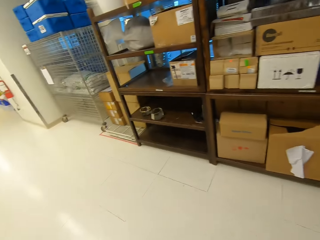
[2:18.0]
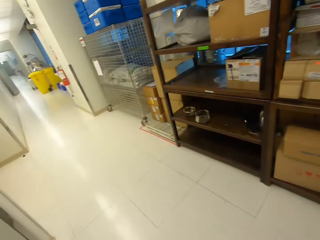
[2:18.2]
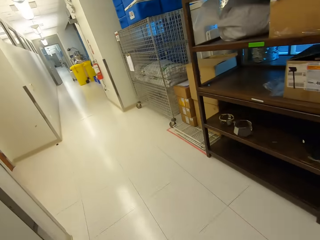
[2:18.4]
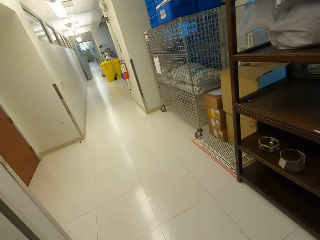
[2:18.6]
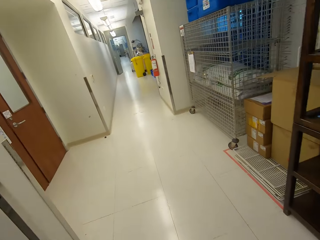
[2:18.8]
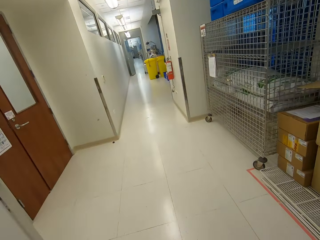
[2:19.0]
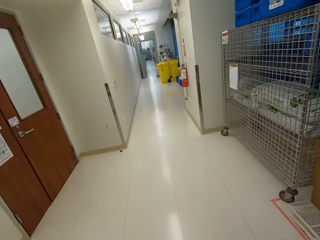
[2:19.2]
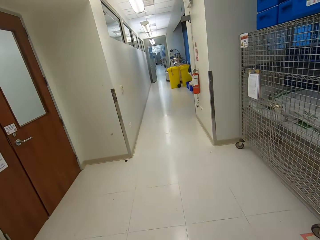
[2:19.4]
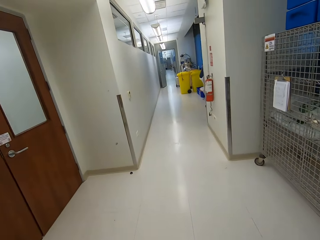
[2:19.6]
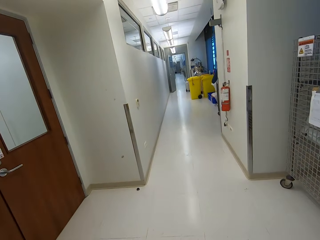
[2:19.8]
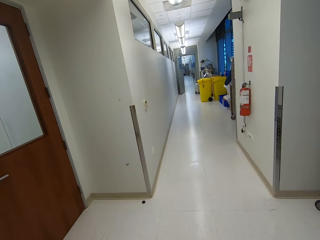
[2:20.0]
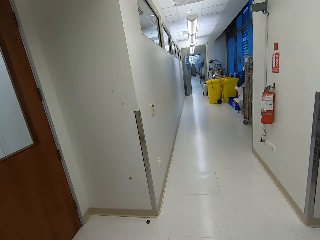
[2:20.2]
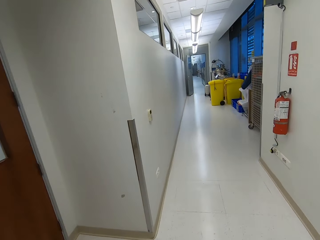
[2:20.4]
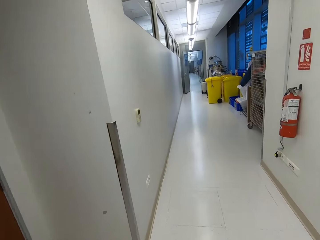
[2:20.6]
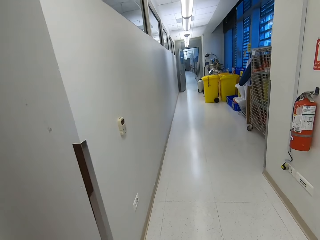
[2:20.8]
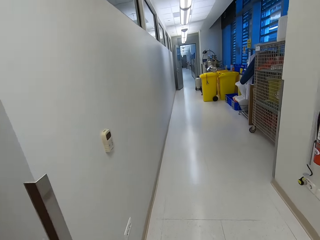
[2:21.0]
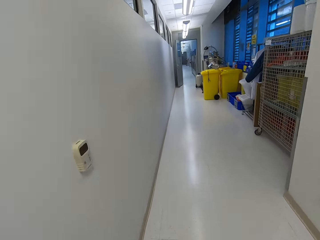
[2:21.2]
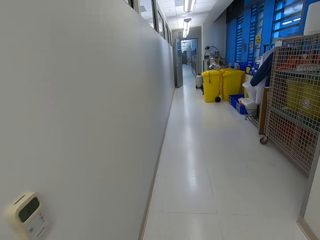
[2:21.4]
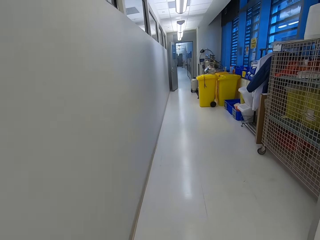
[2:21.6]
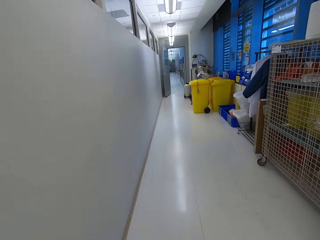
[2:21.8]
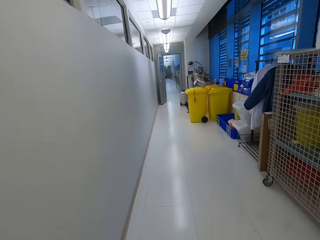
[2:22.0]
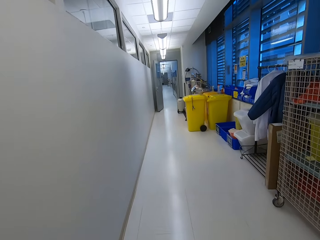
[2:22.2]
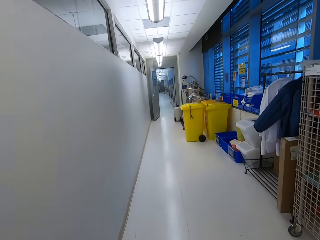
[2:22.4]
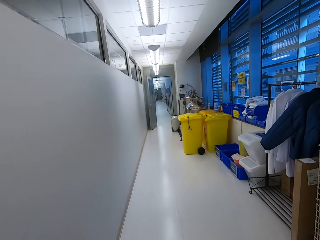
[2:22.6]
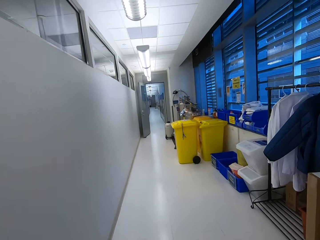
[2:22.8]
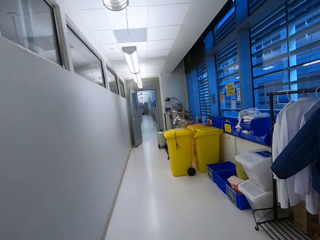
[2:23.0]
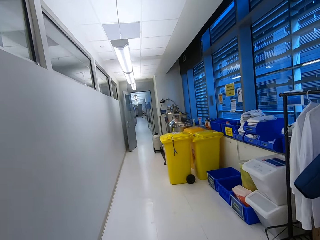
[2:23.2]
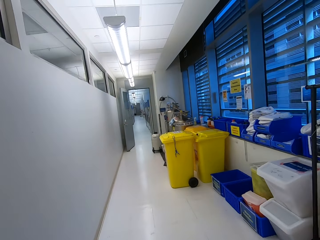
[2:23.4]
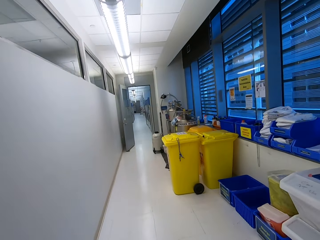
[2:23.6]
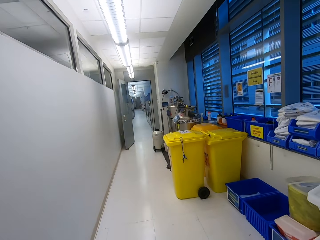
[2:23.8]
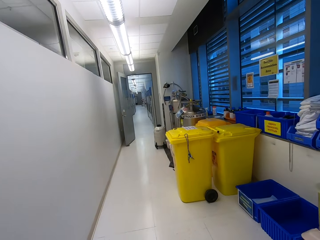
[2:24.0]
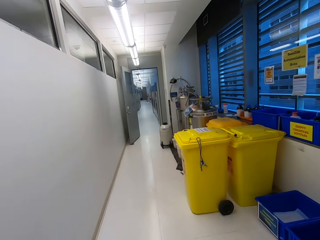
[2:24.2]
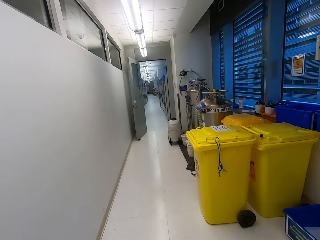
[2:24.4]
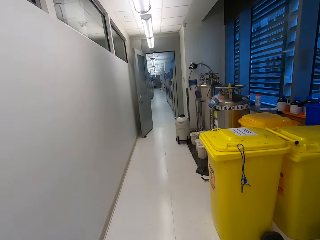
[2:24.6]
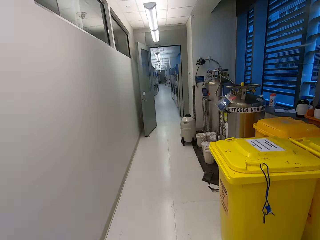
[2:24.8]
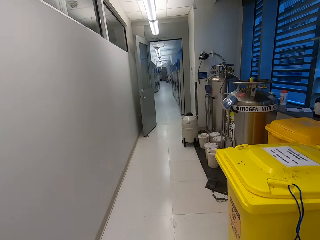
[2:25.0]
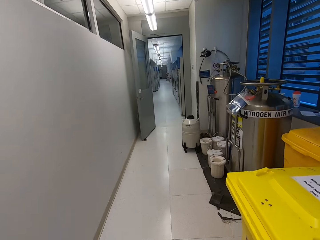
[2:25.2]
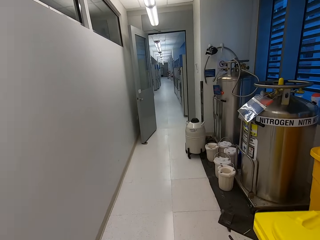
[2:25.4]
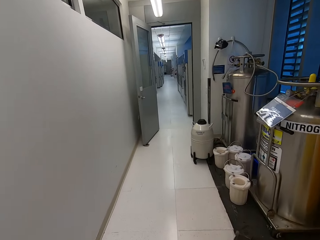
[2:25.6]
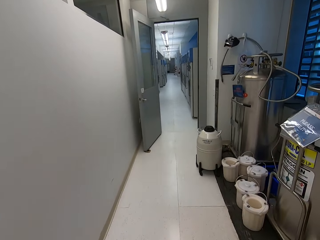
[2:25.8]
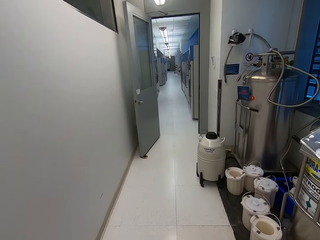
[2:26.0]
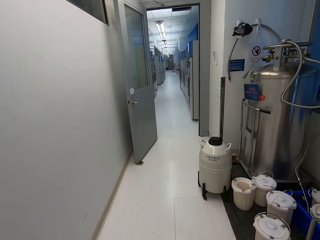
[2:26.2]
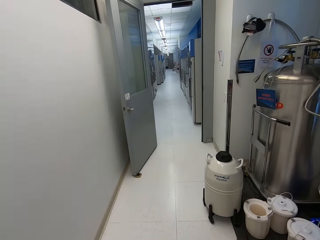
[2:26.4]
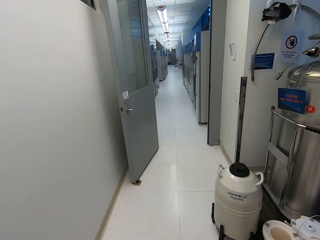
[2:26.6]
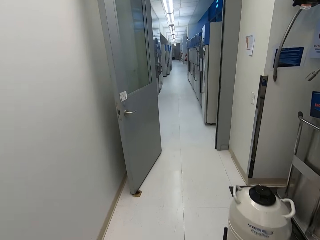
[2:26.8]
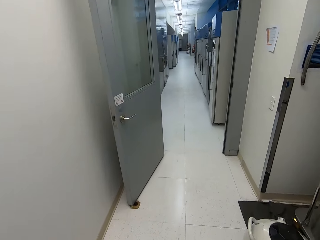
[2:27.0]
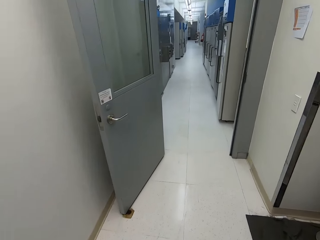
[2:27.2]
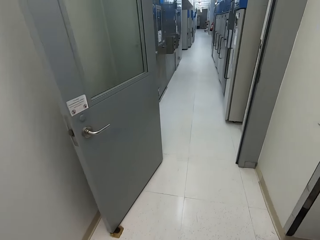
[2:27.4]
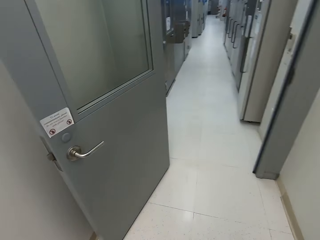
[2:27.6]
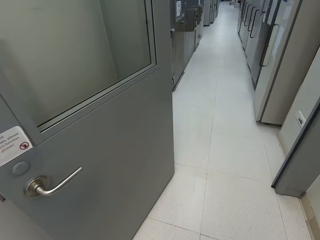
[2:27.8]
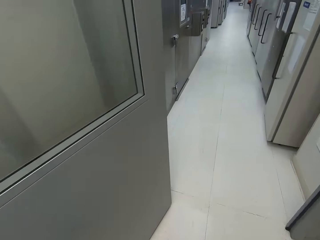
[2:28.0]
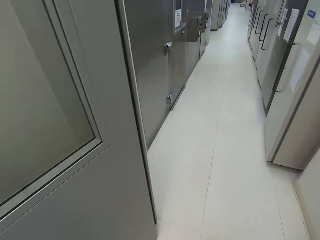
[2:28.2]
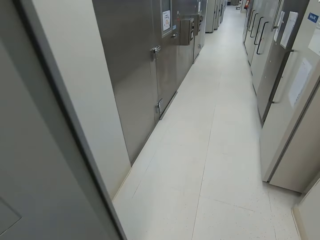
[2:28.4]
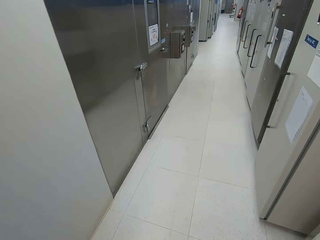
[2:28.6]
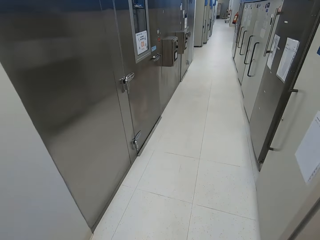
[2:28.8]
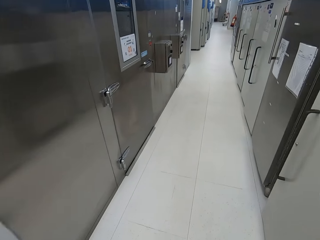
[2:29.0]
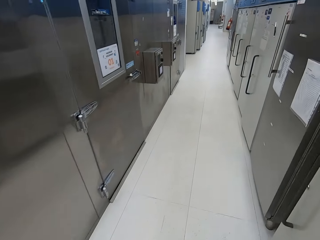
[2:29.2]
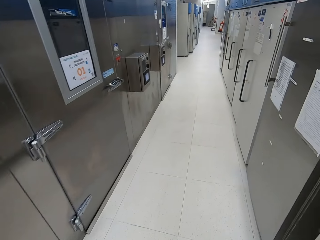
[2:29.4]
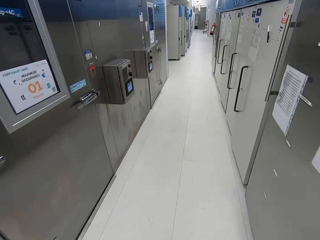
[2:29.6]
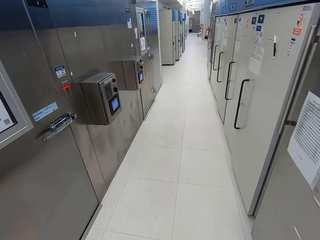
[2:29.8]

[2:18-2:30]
The camera wearer walks in a corridor and walks out.

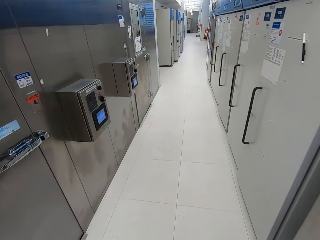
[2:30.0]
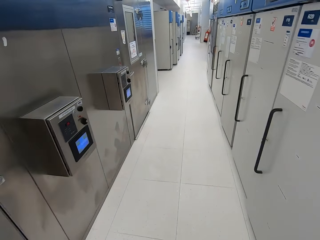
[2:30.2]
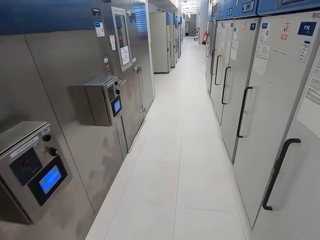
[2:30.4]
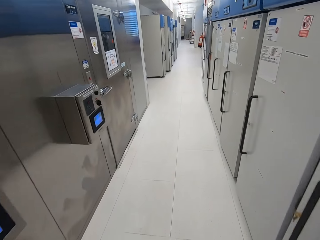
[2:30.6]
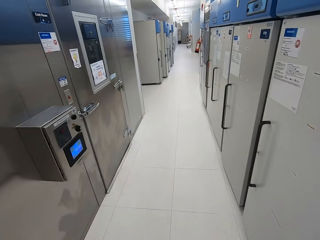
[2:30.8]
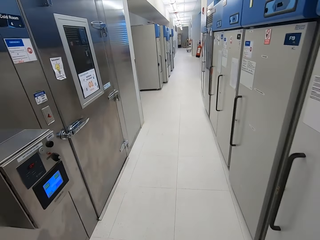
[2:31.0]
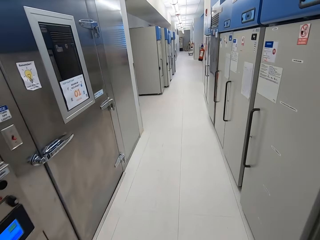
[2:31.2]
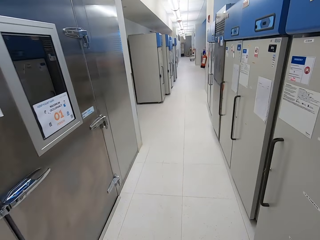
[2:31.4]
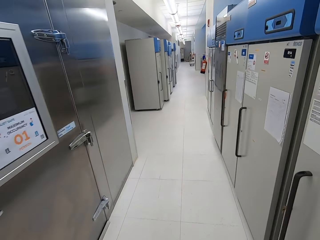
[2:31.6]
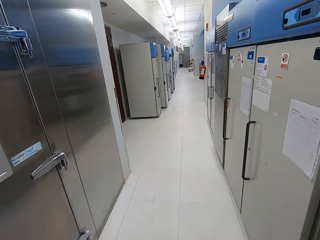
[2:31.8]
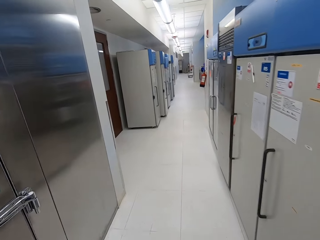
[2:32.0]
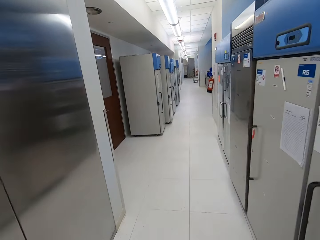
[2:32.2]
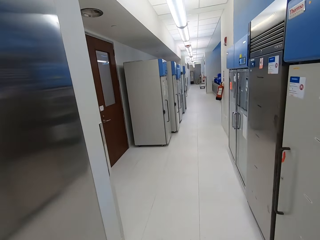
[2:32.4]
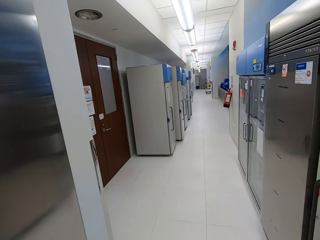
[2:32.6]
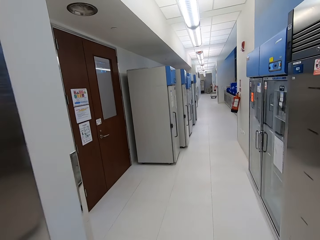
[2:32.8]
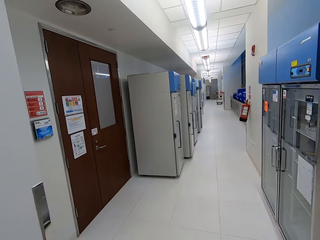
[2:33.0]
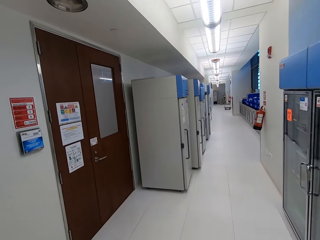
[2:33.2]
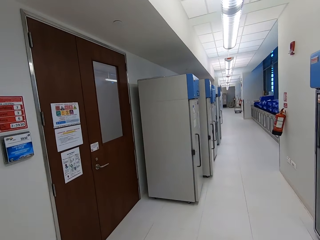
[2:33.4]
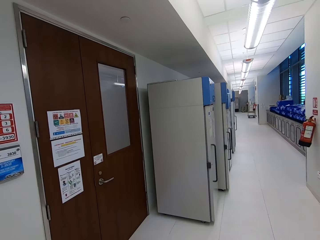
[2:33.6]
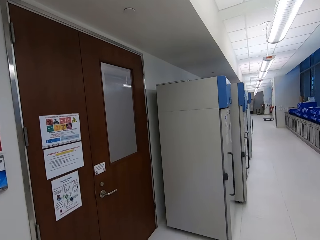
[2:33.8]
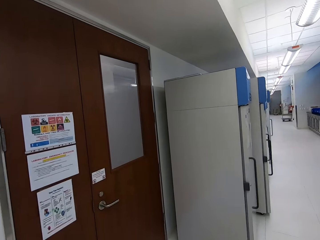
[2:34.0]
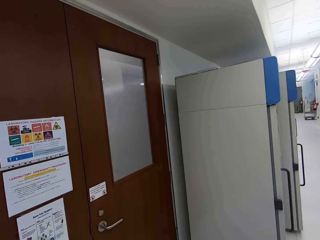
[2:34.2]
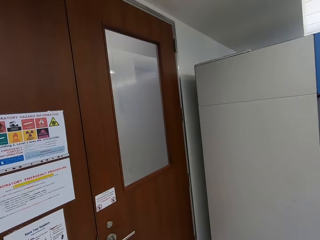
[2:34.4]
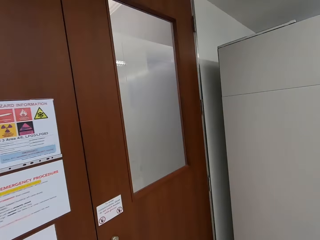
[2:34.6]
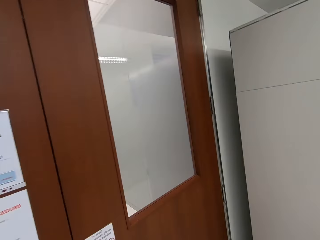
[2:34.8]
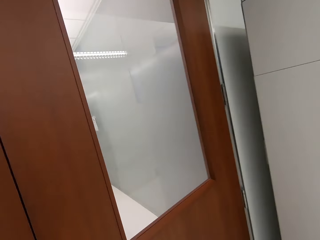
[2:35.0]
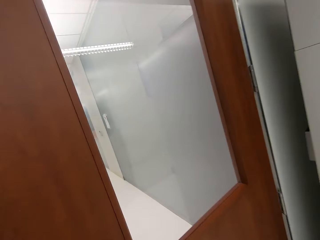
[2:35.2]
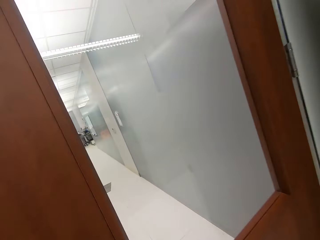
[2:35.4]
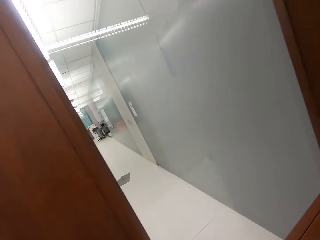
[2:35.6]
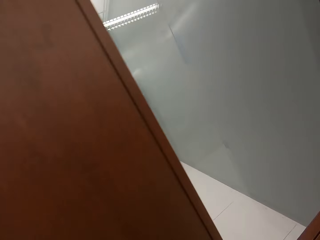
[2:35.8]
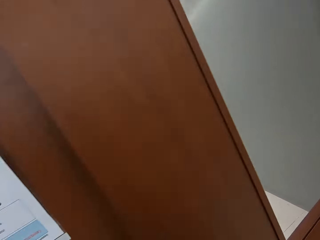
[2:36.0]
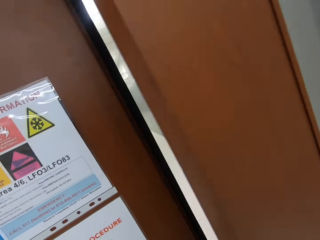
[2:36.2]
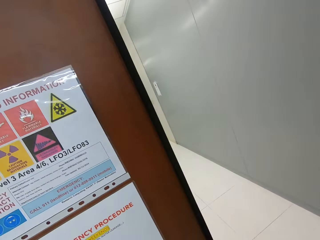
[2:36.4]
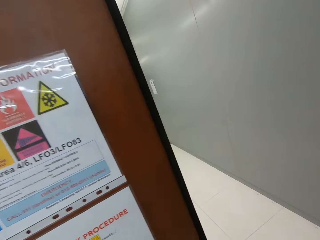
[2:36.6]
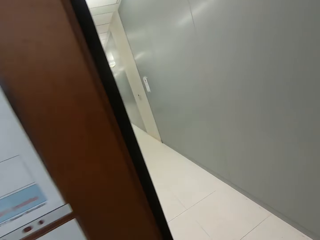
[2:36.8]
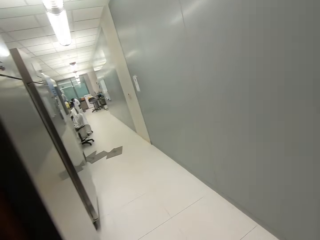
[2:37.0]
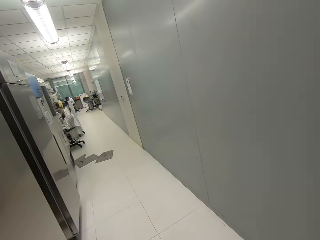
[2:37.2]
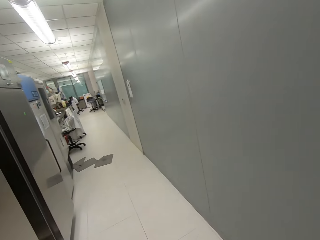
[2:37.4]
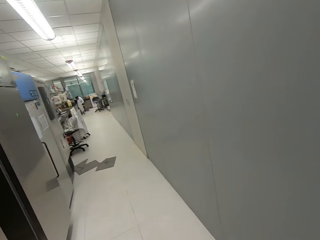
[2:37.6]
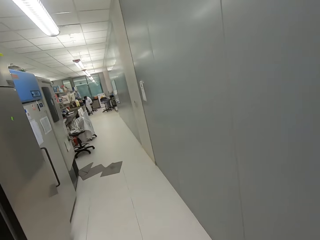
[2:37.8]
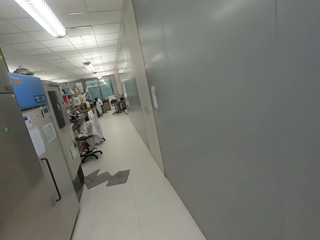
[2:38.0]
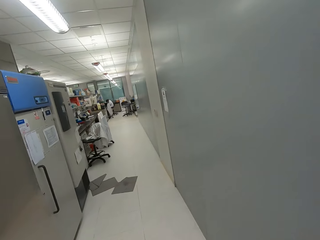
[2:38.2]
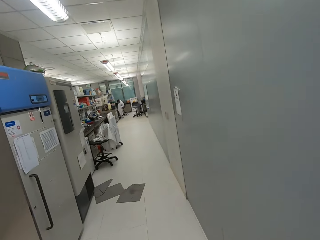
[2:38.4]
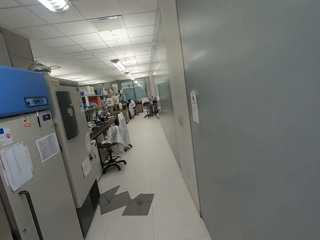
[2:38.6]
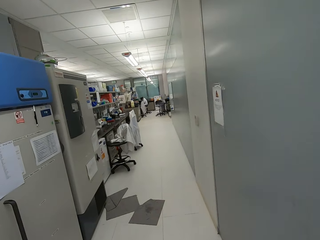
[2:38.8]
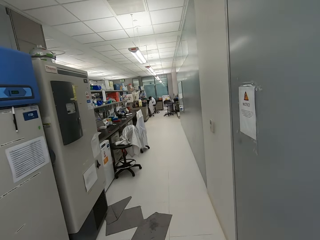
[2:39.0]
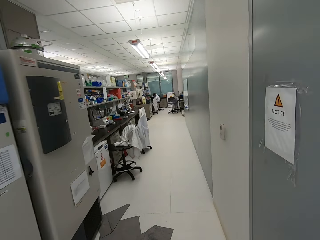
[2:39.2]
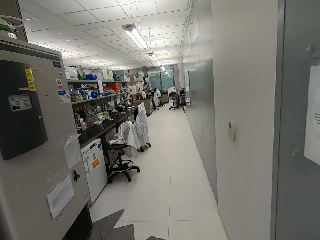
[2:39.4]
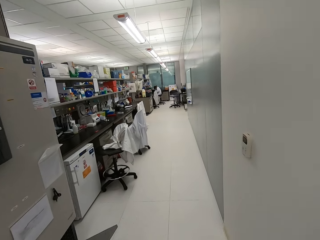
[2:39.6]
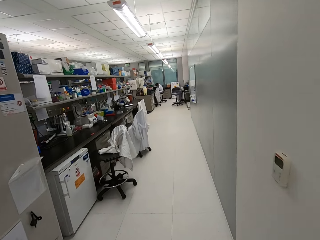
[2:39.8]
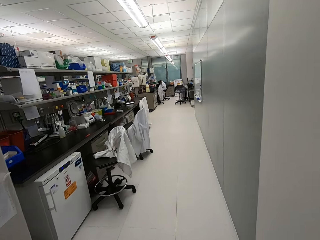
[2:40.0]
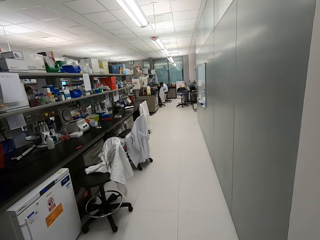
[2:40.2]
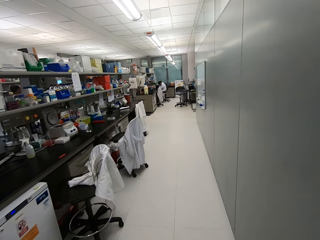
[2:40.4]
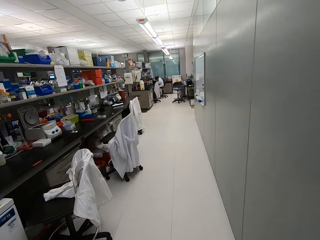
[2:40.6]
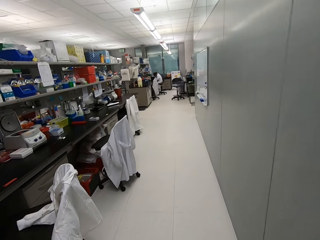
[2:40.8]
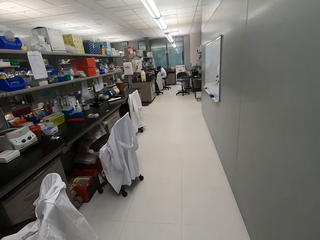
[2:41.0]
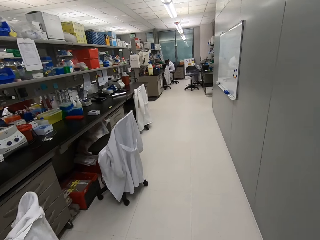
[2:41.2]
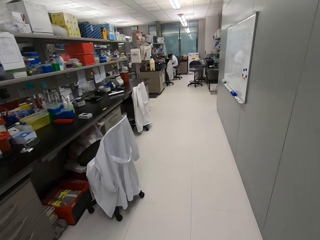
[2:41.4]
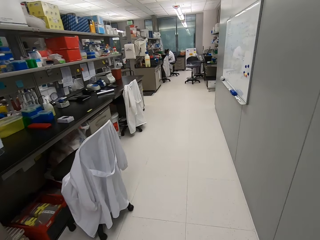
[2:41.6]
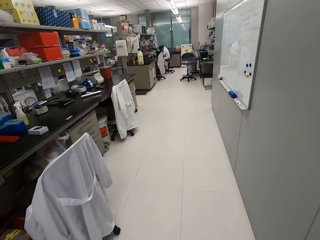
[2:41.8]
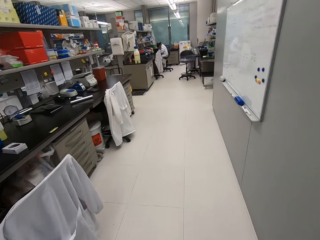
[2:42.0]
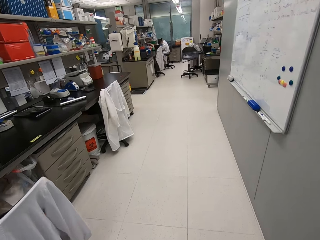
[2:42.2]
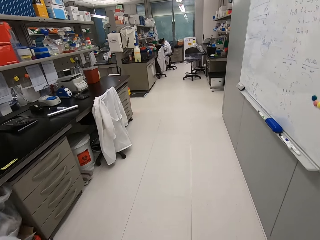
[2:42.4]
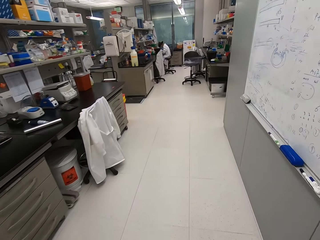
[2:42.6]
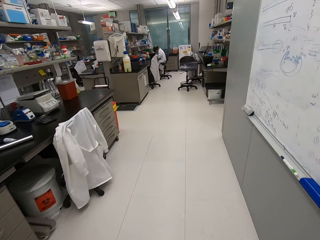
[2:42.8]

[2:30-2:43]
The camera wearer opens a door, walks in a corridor, and enters a room.
